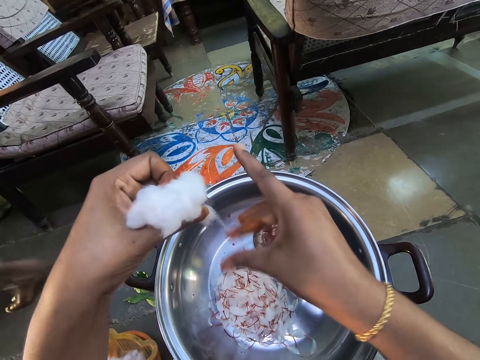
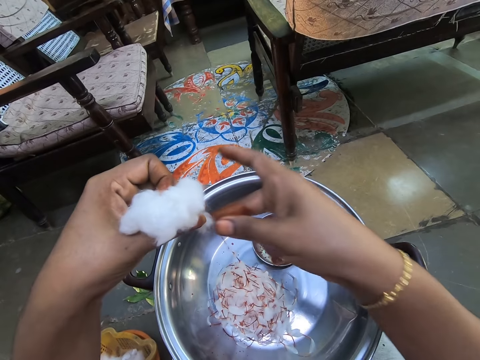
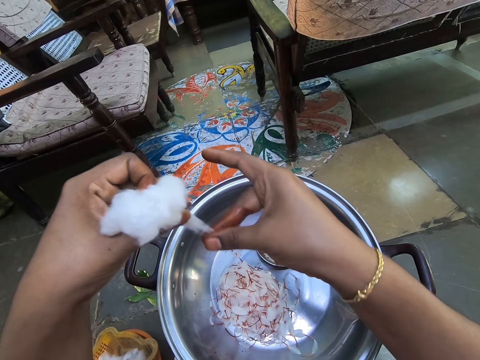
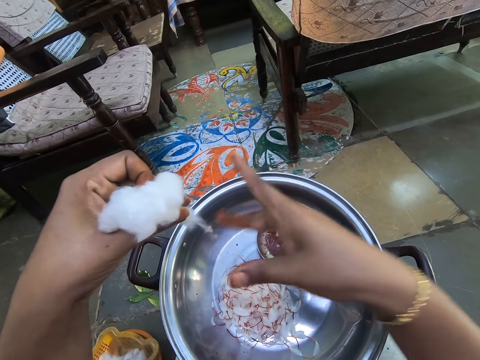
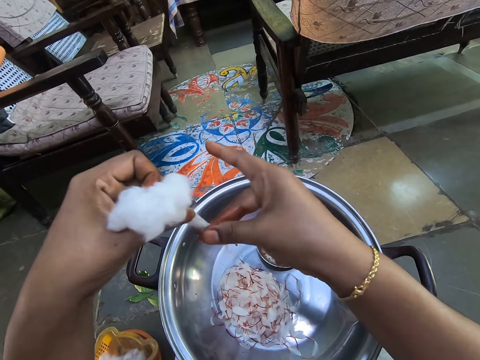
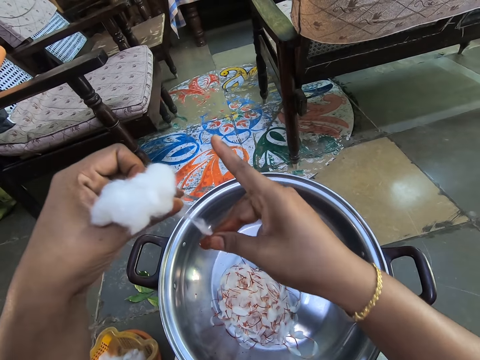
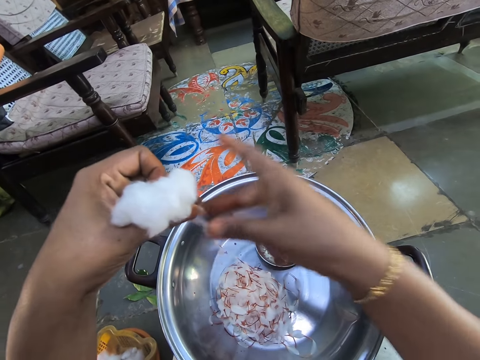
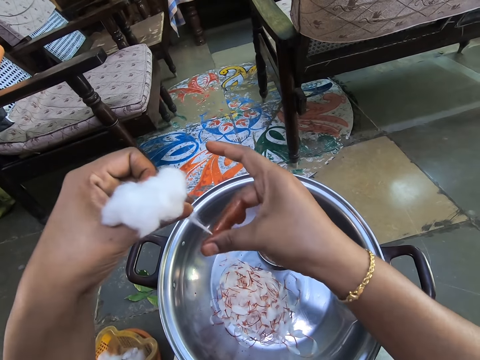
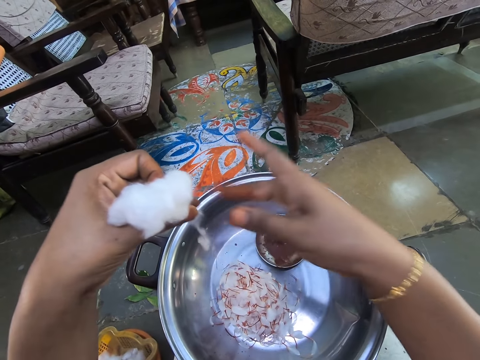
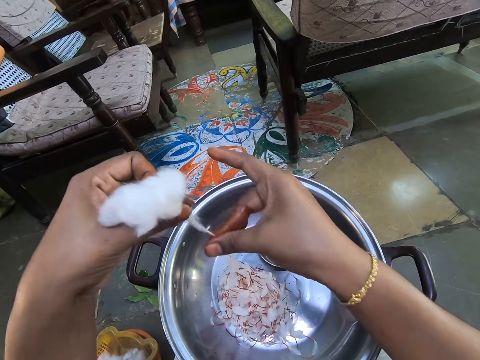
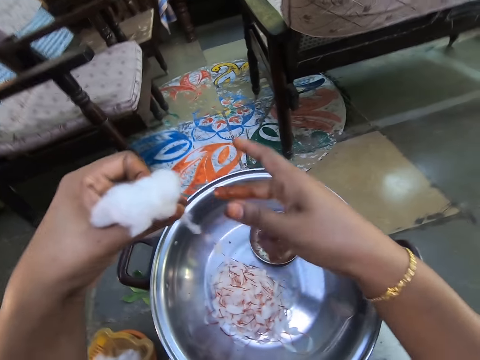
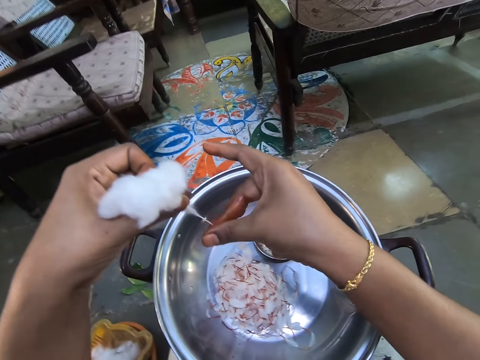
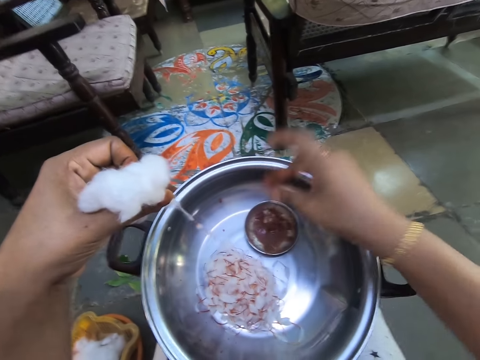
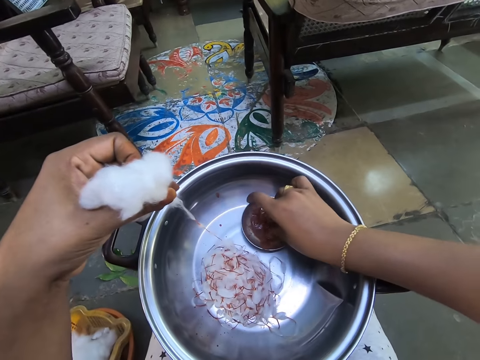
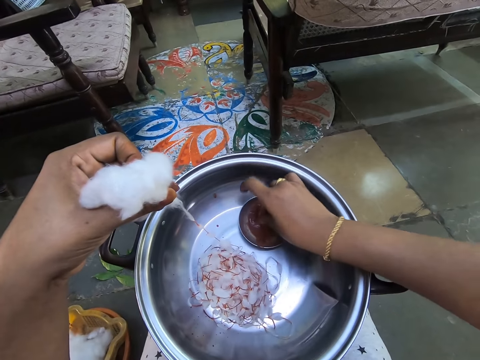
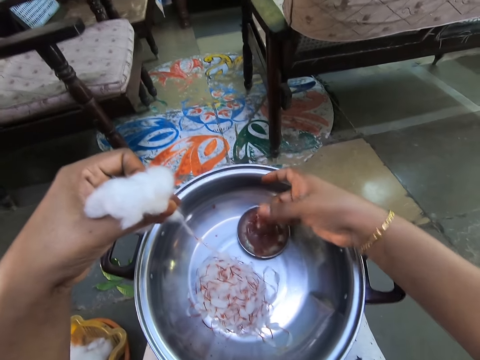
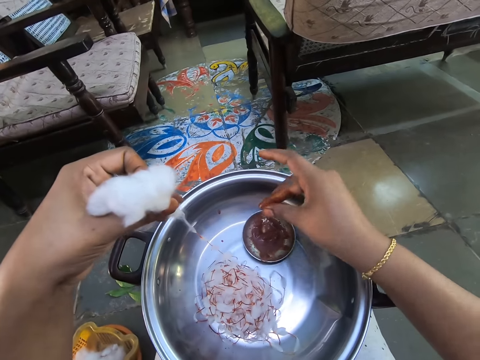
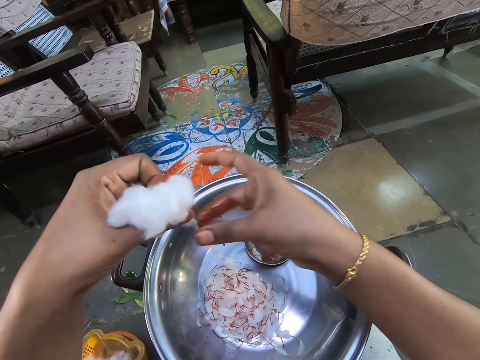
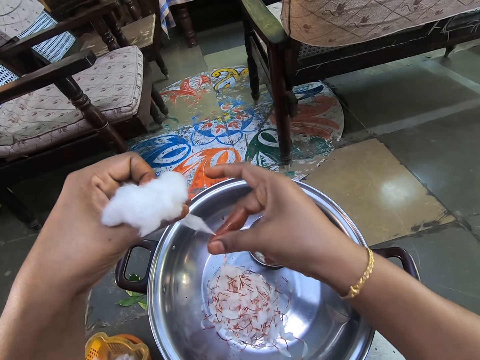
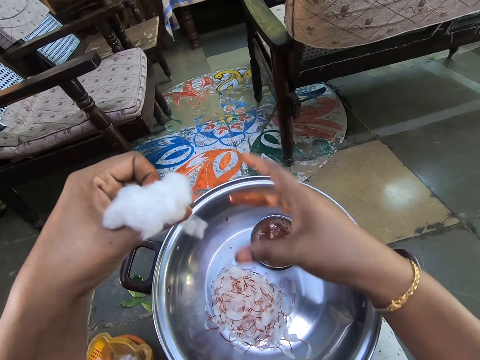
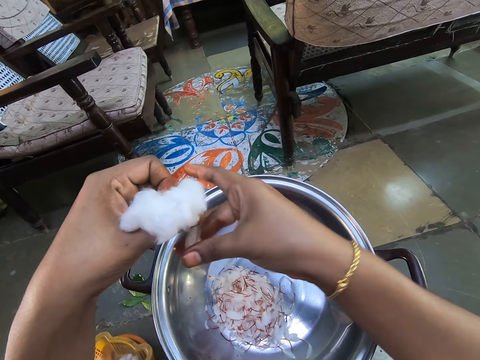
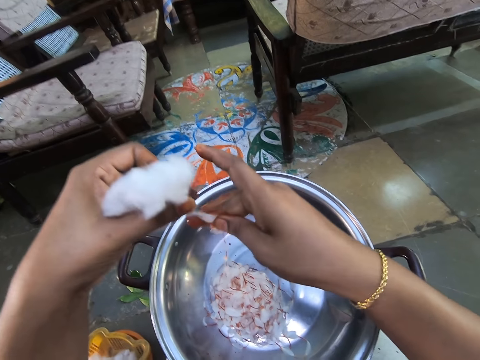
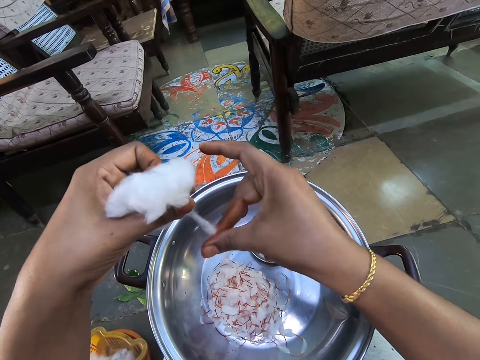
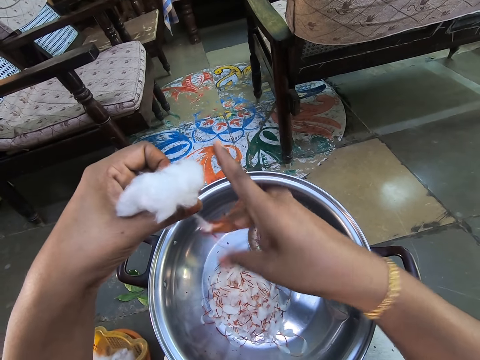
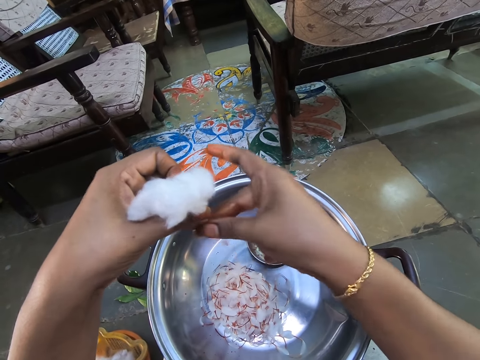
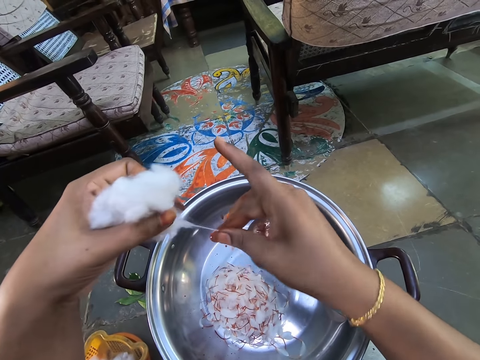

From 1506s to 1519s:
The camera wearer dips her fingers in something. She picks up paint. She rubs paint on the hand. She twists the cotton. She applies paint on the wool with the right hand.

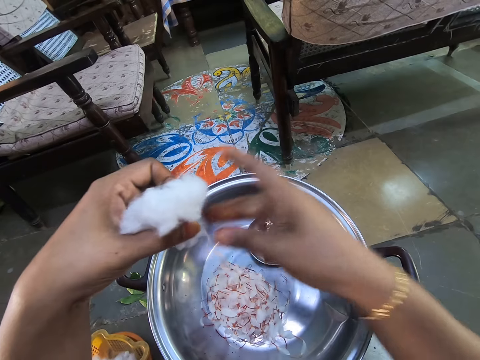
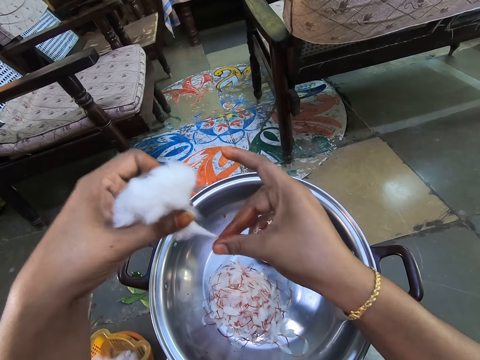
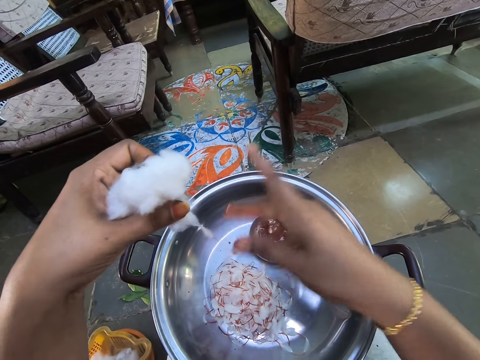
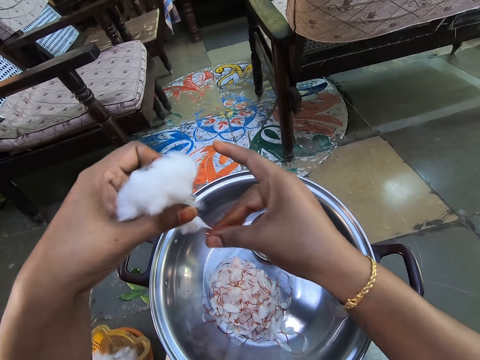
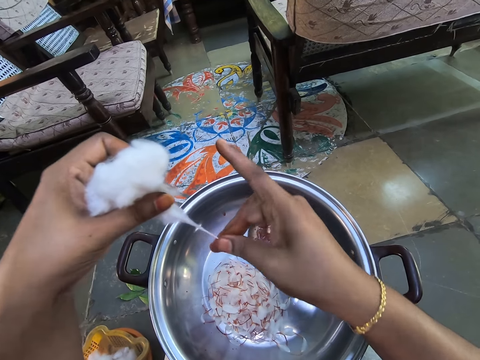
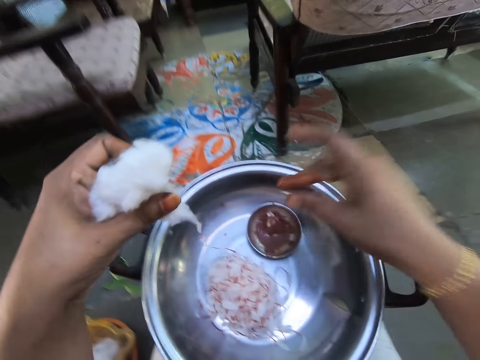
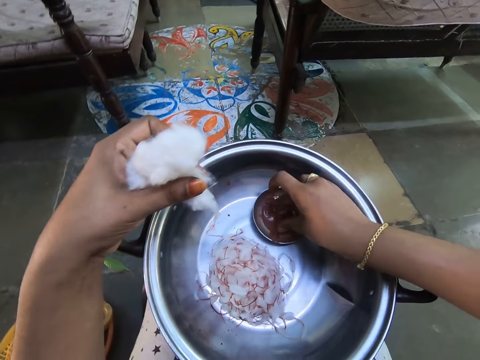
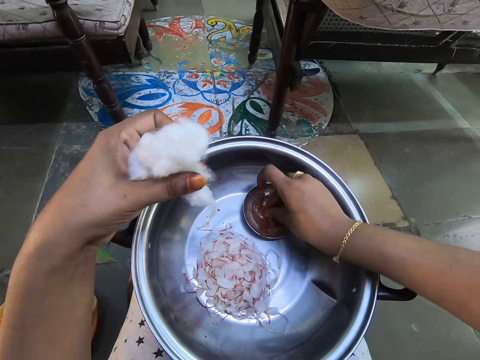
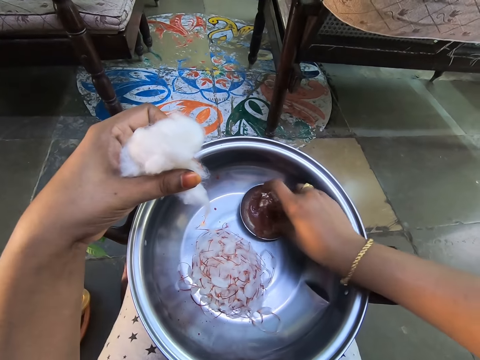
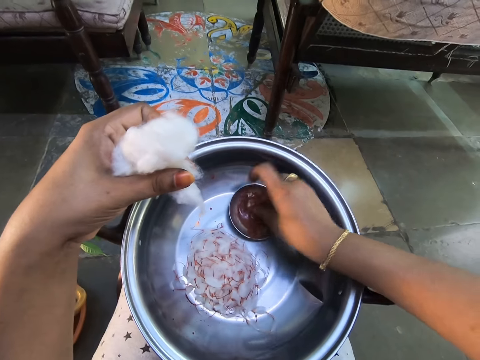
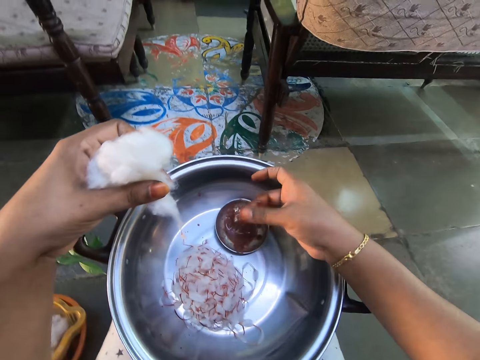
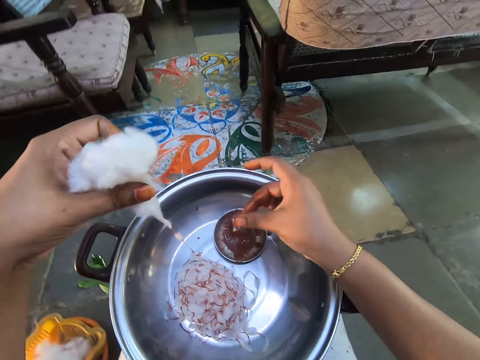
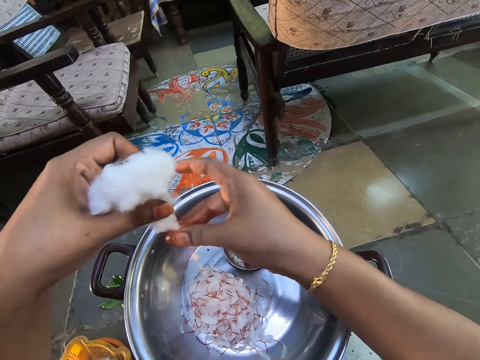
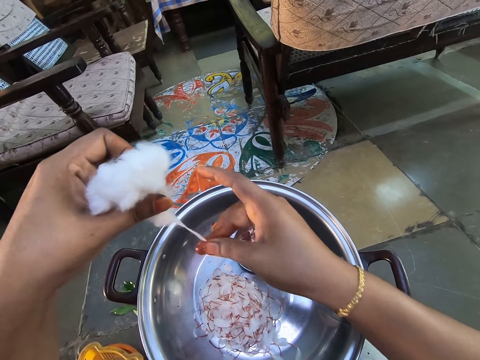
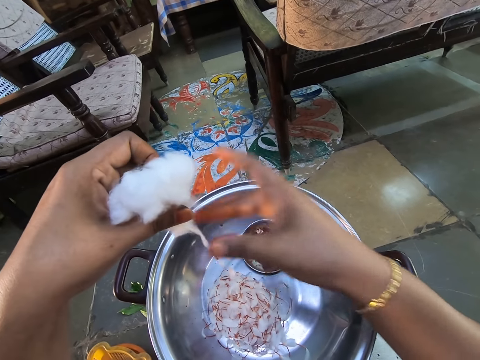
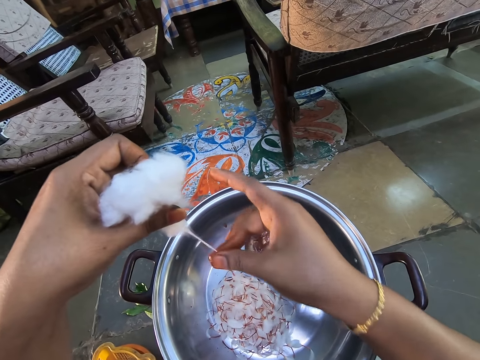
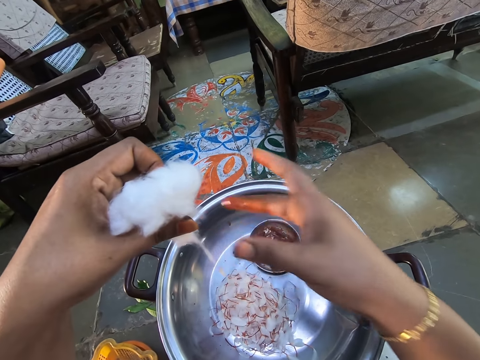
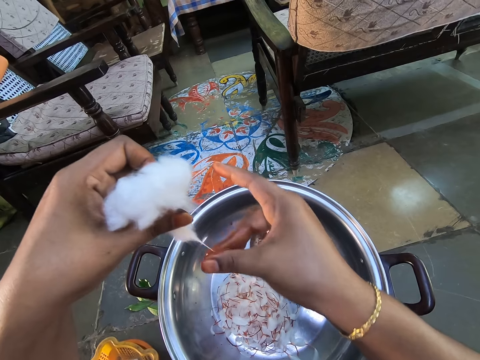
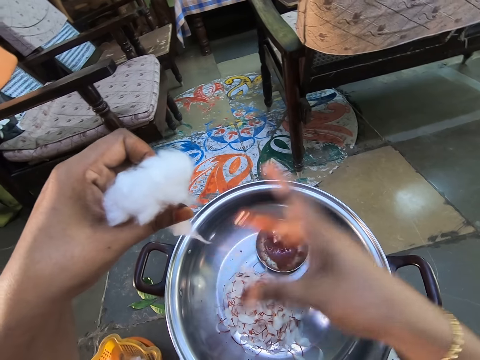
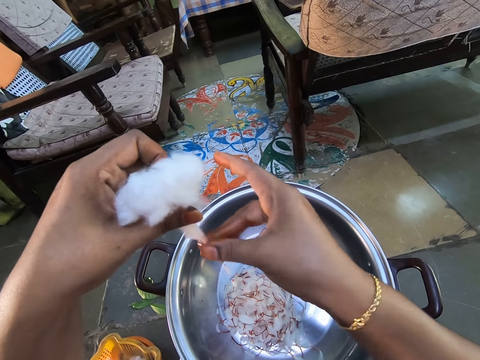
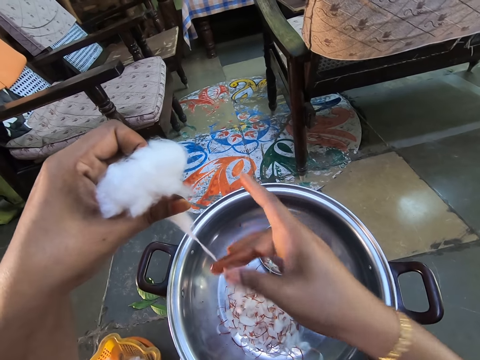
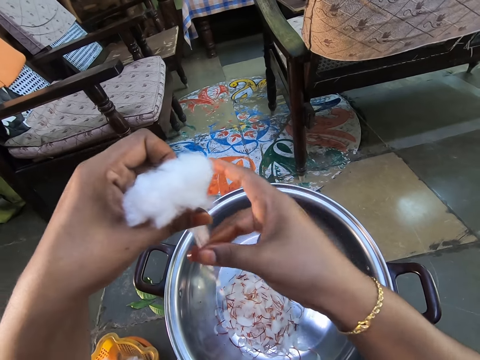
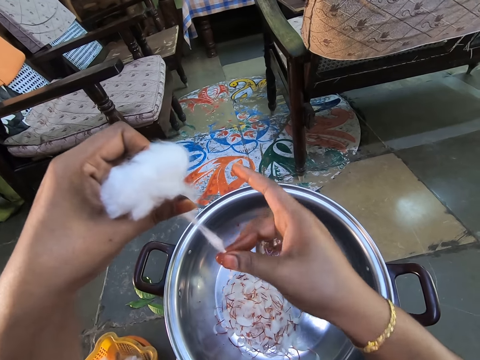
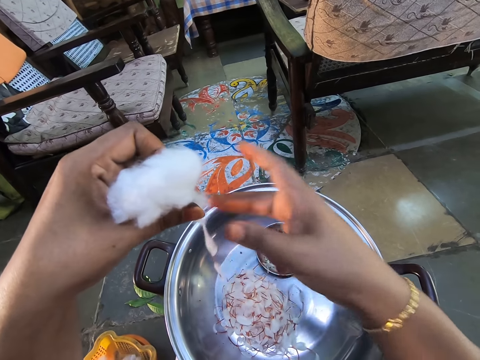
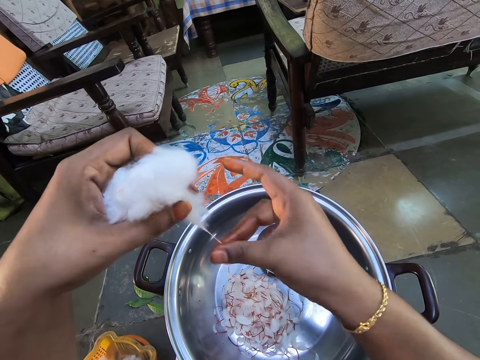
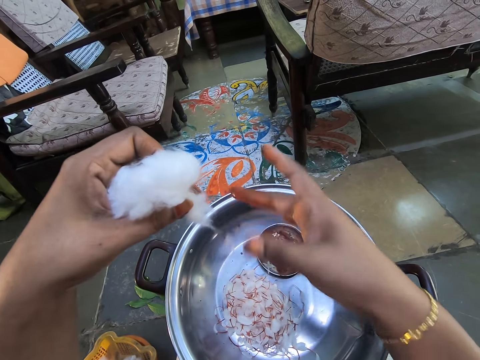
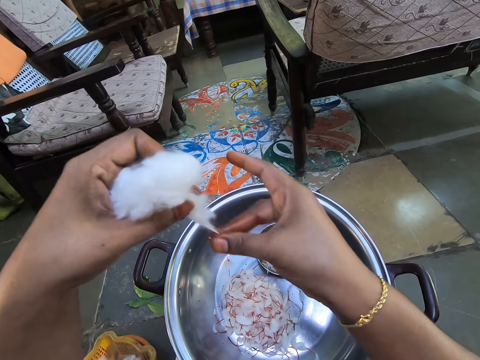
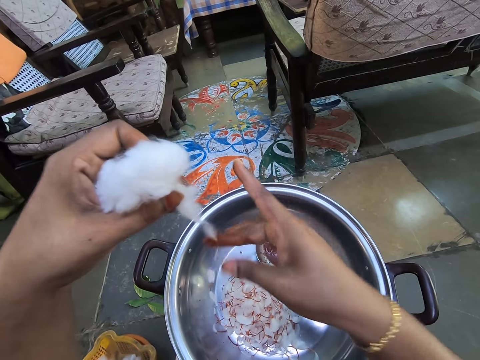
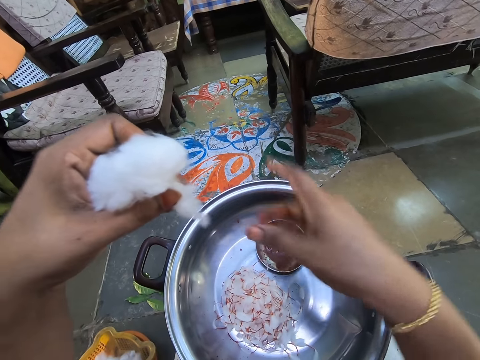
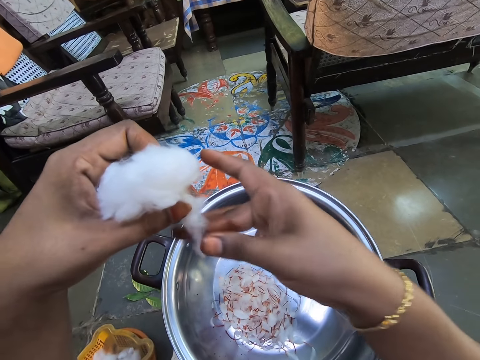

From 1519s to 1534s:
The camera wearer dips her fingers in something. She picks up paint. She rubs paint on the hand. She twists the cotton. She applies paint on the wool with the right hand.
